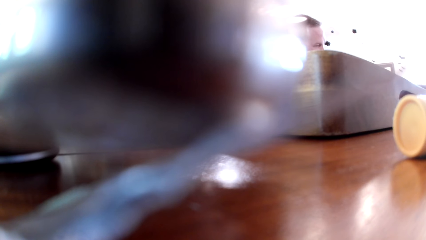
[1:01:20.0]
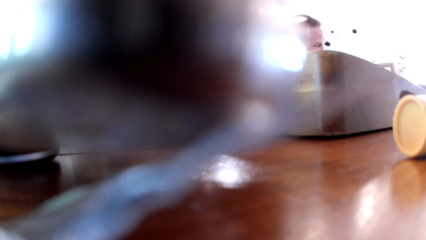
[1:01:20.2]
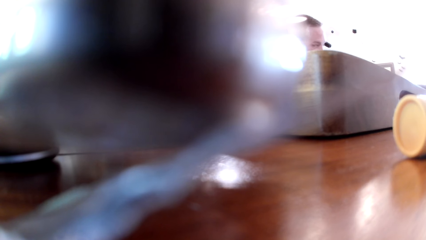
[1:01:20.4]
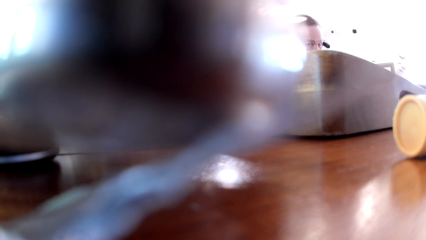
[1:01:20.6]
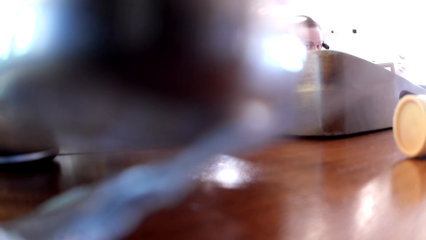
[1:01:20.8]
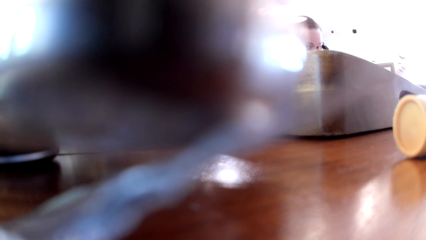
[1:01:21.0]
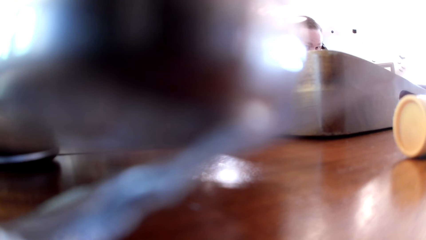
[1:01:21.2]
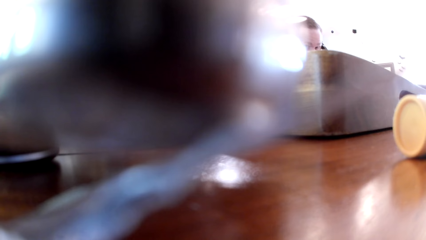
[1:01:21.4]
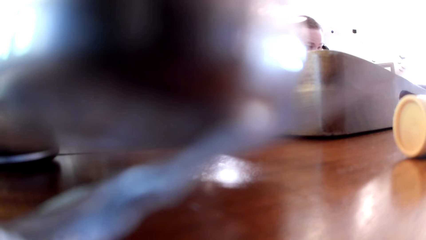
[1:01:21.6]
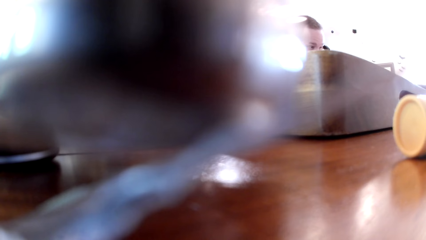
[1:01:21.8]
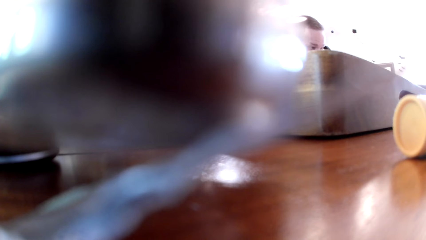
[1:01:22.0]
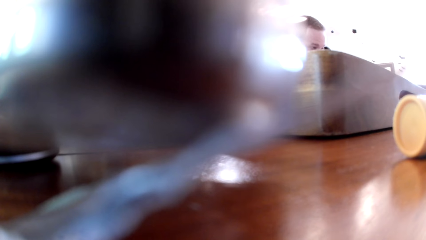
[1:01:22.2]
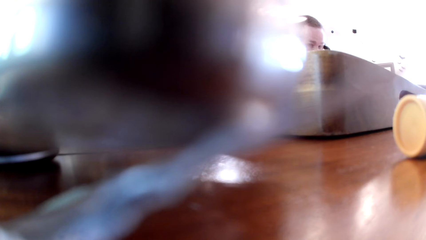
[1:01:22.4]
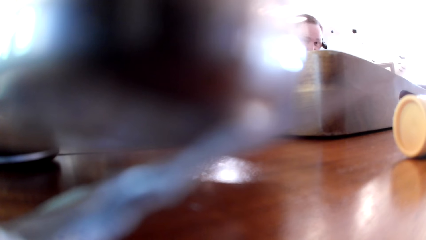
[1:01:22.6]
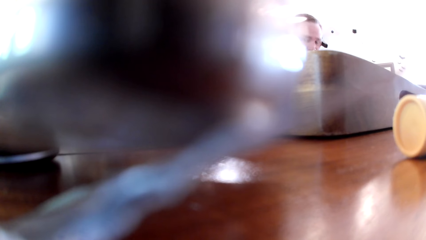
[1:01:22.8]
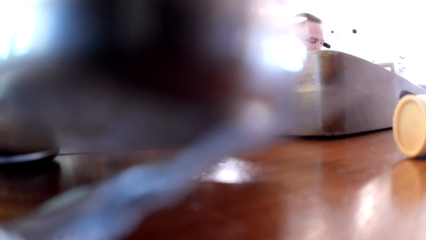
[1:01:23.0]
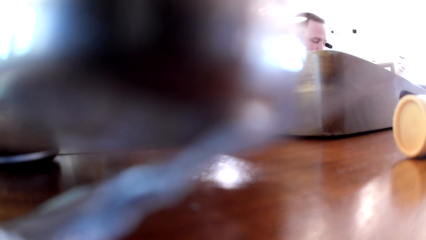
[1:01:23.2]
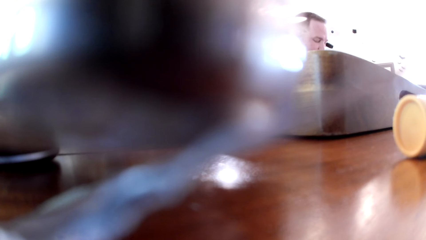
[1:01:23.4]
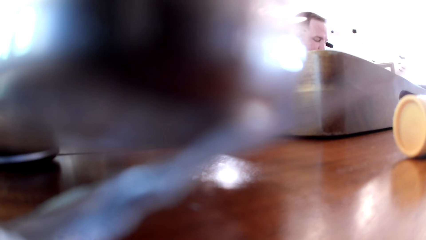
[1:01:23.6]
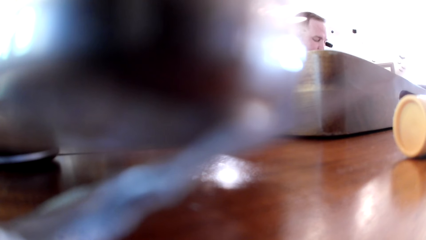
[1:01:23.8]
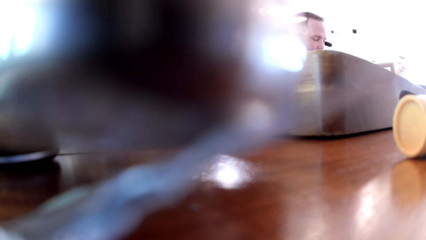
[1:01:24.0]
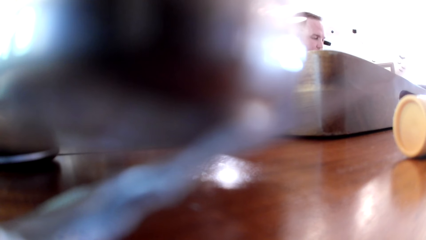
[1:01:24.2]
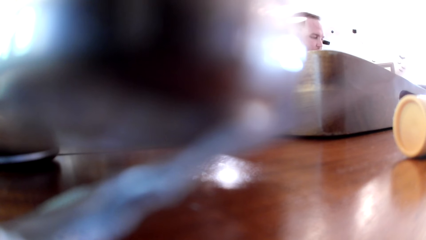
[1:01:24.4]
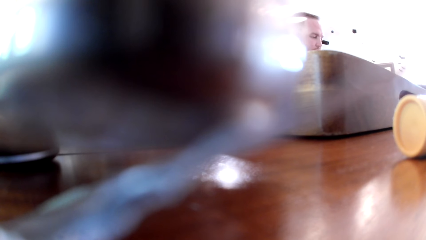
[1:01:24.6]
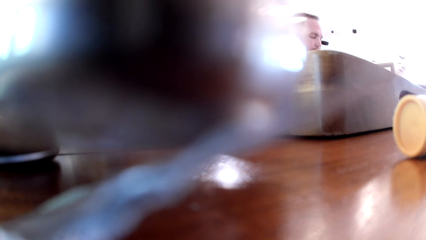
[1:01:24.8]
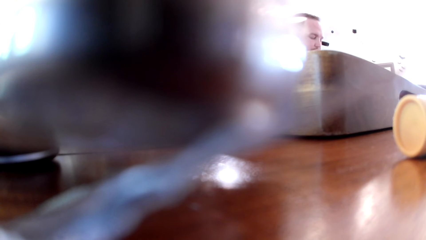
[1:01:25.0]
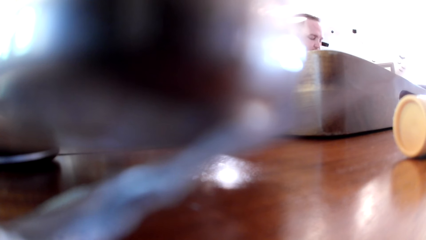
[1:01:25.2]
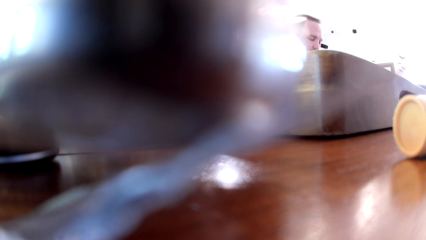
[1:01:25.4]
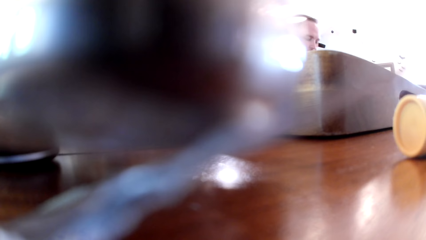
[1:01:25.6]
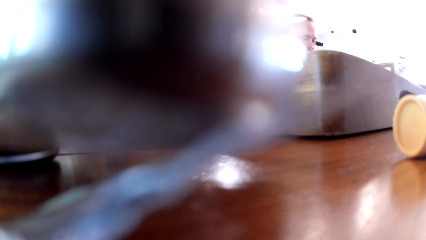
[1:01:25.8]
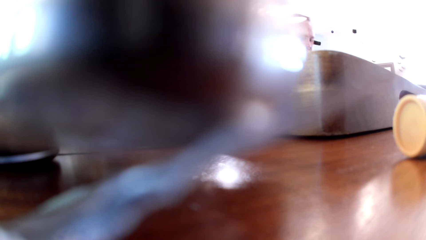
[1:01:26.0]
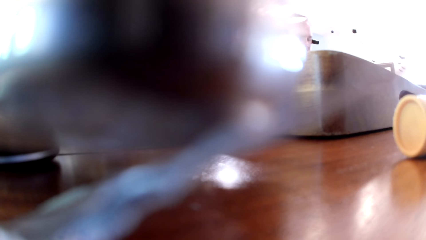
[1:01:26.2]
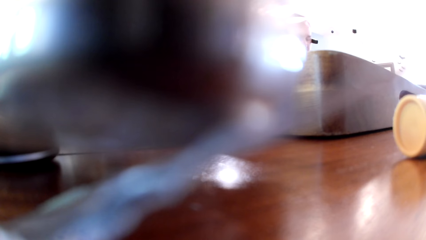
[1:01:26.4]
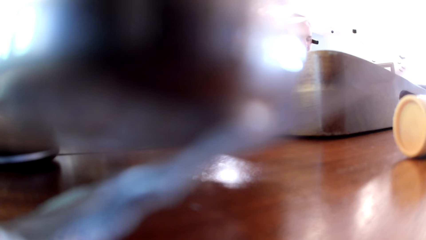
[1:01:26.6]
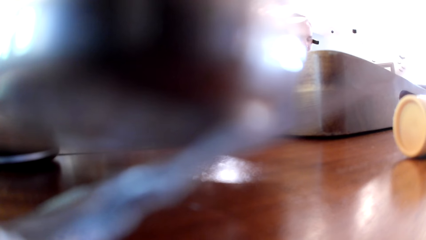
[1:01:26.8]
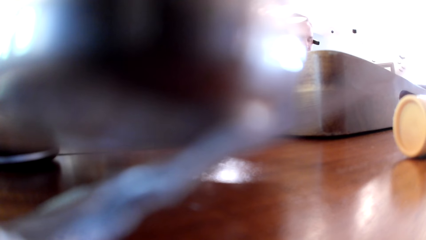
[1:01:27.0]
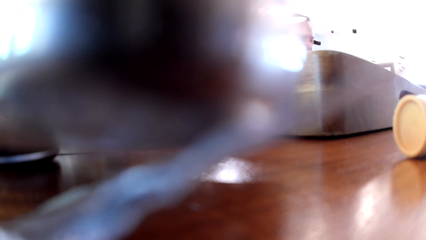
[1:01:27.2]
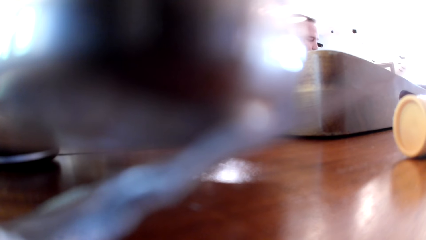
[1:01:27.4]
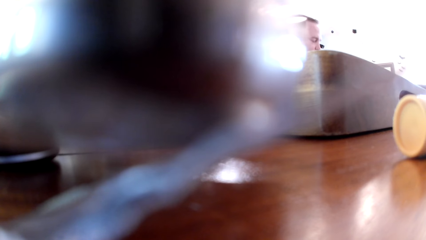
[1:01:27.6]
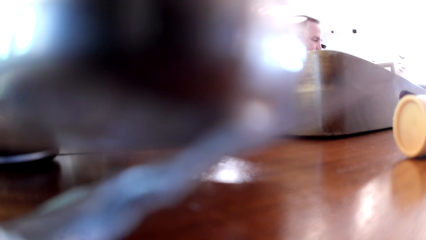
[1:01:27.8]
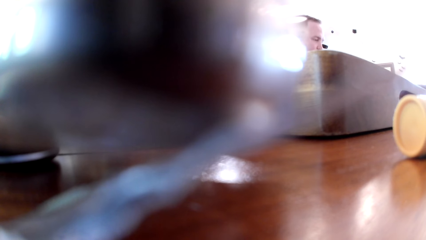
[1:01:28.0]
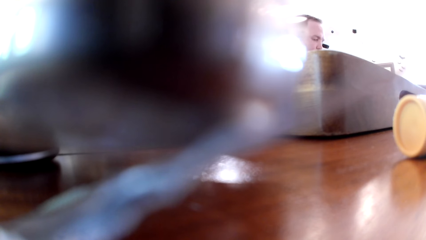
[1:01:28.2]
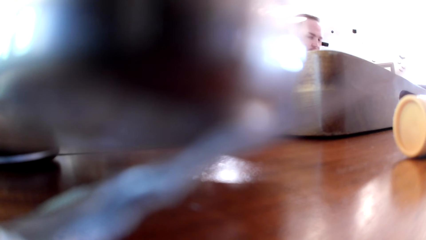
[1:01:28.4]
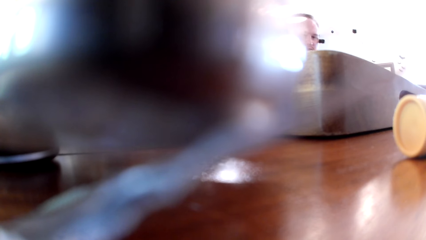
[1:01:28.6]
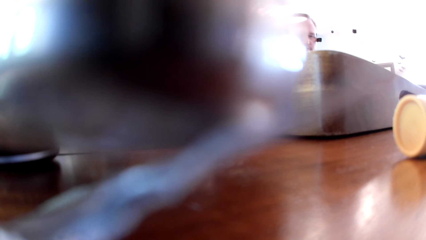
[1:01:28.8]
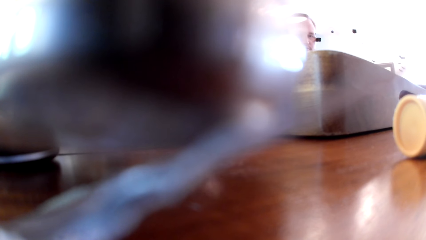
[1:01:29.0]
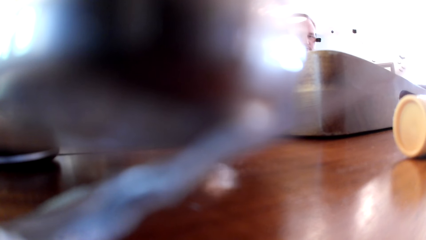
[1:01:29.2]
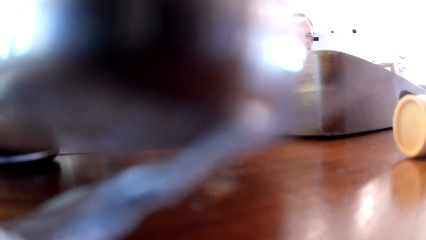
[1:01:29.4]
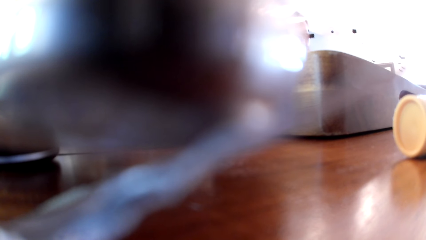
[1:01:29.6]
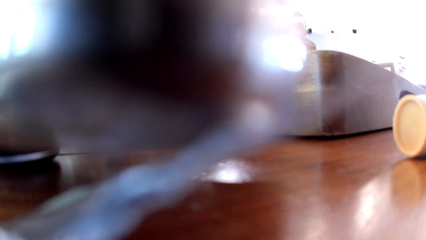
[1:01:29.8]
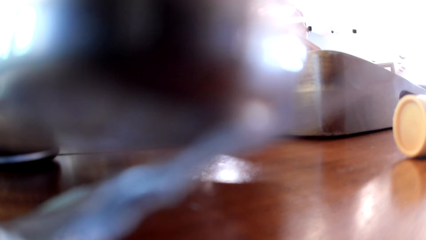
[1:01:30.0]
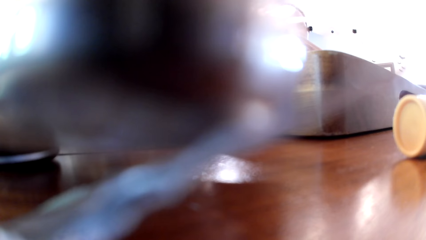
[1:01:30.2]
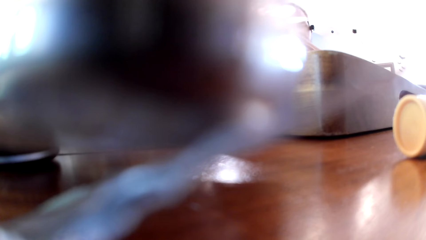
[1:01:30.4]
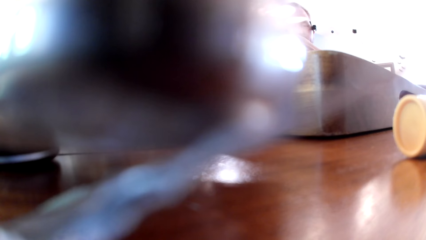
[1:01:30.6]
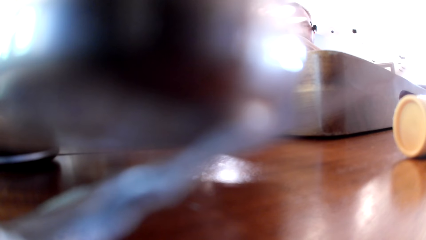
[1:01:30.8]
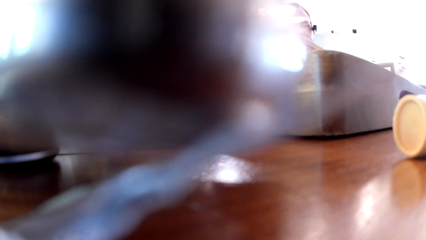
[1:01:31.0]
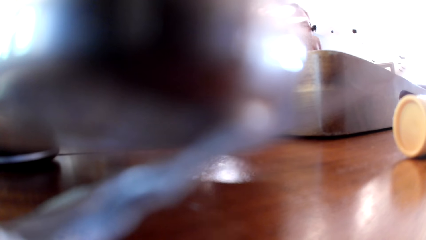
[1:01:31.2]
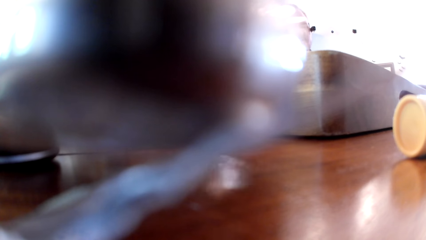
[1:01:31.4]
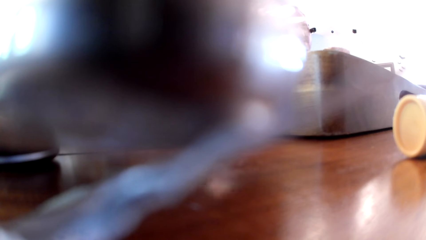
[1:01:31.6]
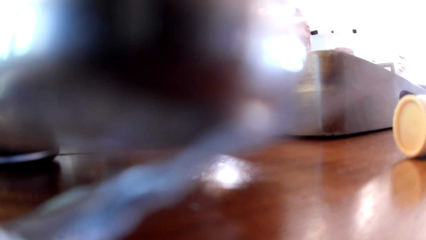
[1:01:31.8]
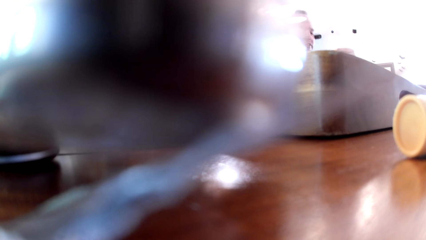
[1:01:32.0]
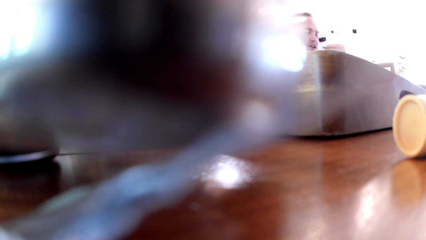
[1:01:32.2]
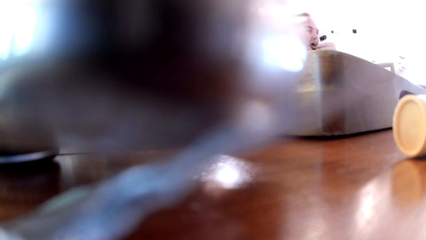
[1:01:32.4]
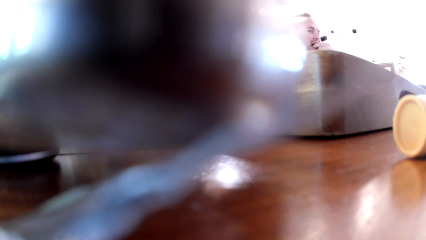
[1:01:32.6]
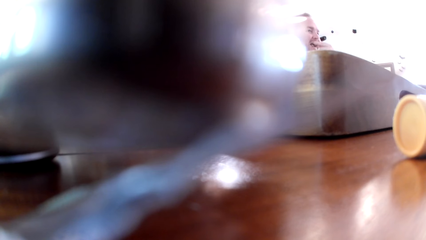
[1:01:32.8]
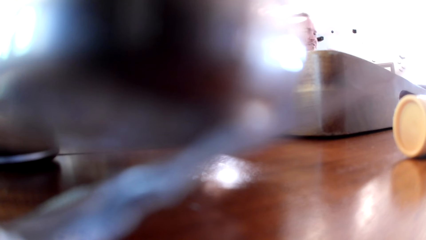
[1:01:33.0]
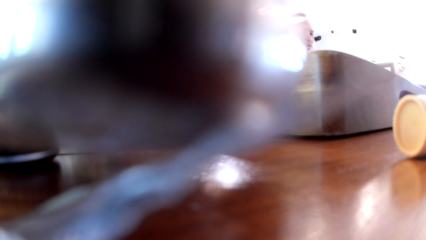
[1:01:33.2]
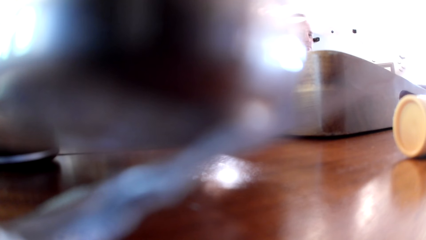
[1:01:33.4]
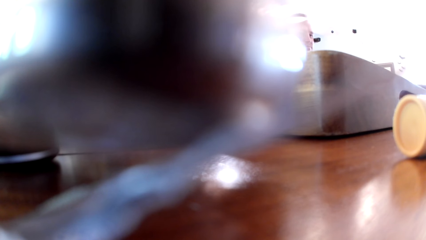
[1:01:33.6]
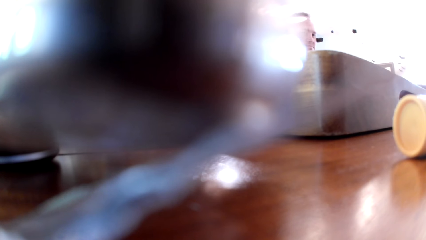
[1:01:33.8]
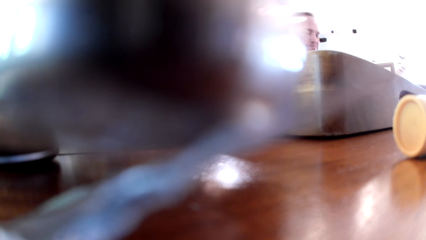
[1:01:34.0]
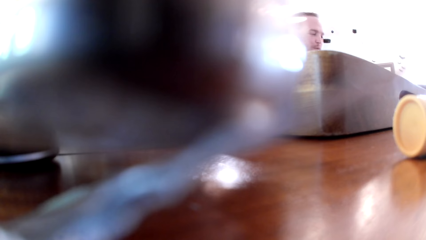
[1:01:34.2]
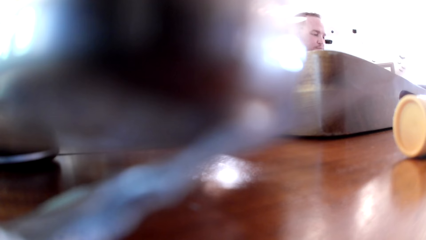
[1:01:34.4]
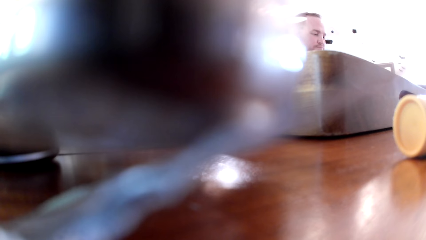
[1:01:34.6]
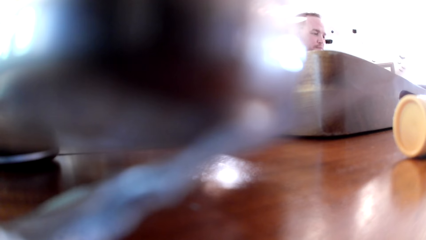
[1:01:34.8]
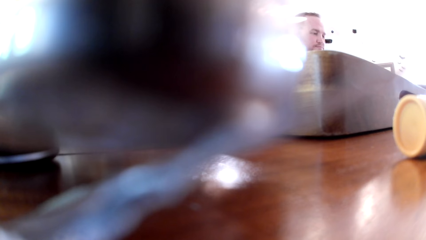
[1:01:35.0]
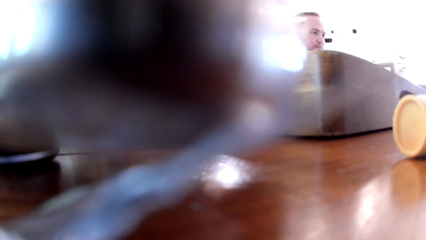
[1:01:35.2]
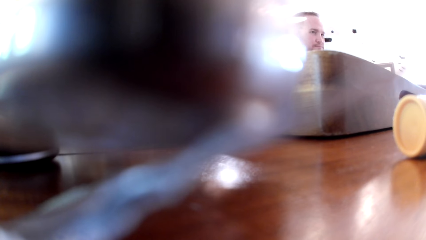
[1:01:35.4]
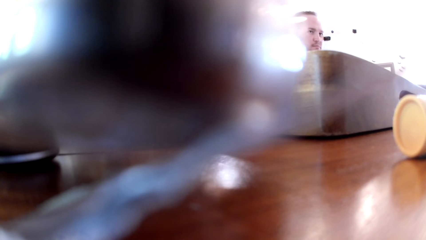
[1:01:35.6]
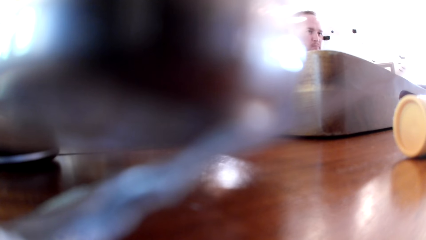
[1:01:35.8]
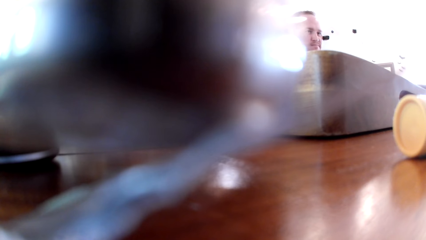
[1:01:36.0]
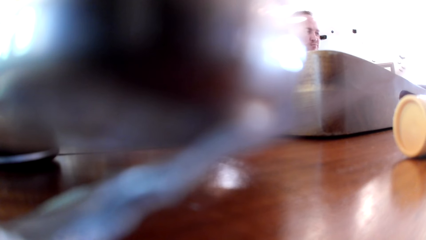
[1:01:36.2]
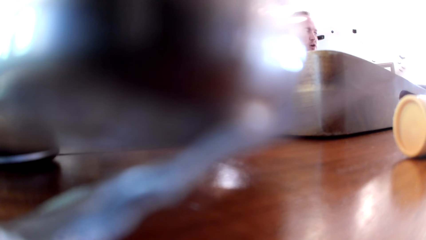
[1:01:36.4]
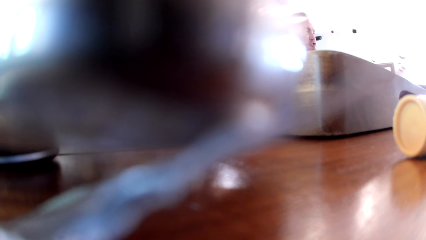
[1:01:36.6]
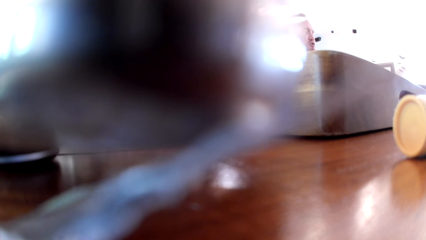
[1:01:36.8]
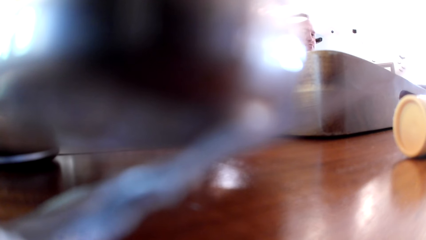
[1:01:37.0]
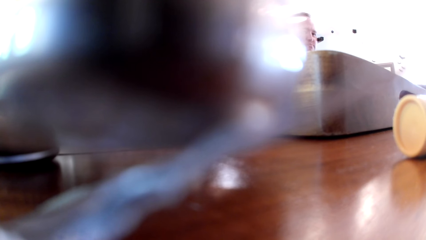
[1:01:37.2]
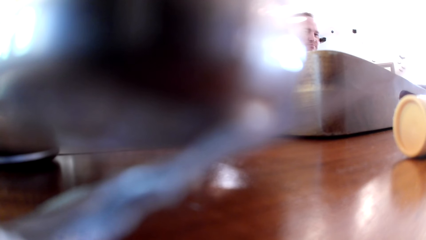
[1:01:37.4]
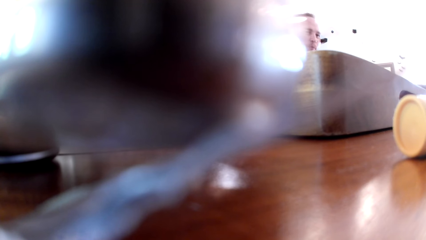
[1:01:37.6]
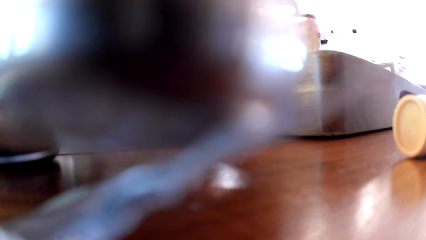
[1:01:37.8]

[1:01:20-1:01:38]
The man eats meat. The woman talks to the man. The camera wearer converses with a person.
